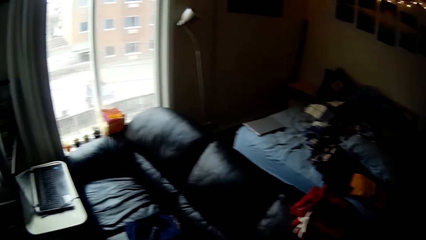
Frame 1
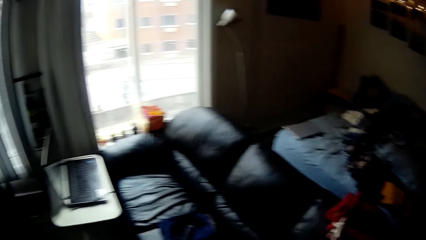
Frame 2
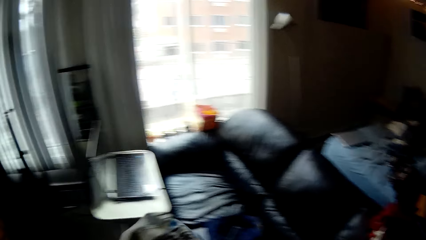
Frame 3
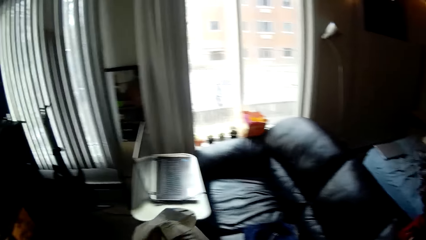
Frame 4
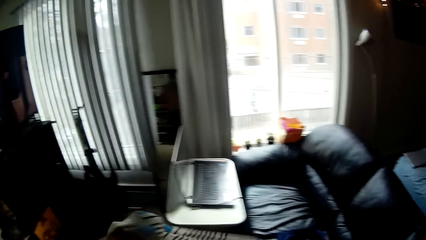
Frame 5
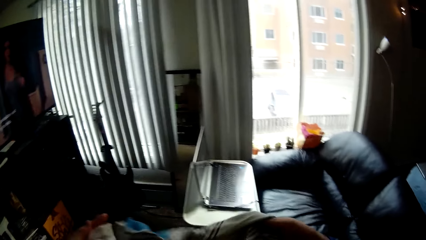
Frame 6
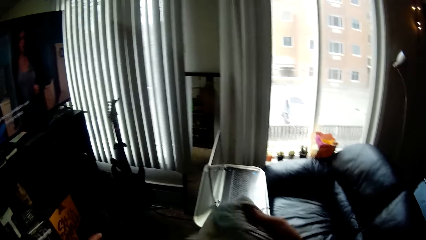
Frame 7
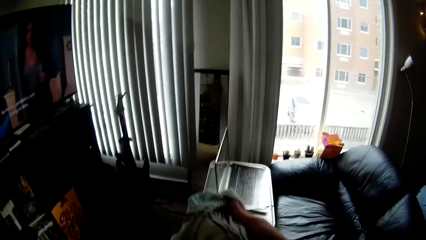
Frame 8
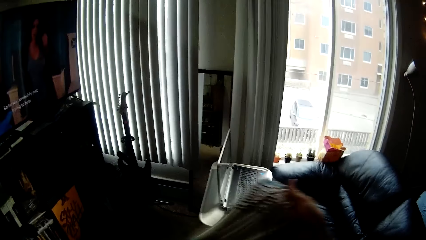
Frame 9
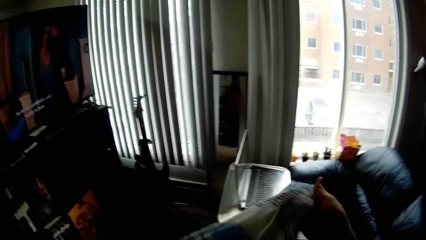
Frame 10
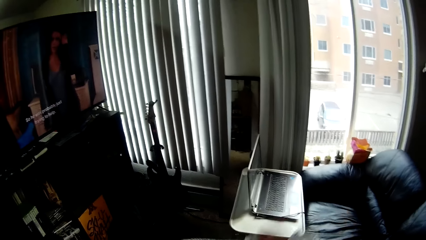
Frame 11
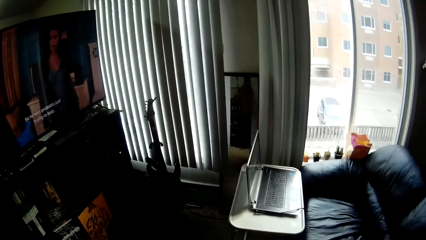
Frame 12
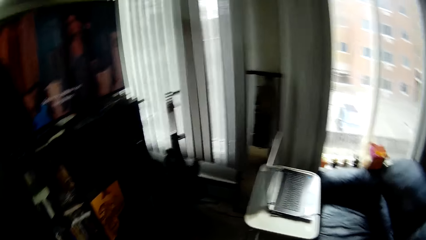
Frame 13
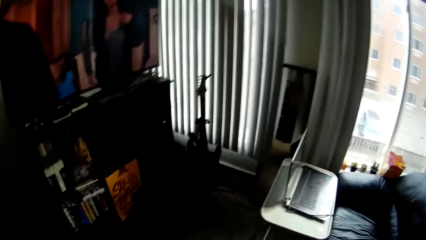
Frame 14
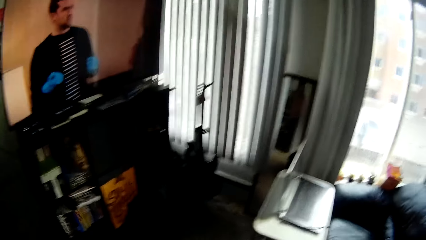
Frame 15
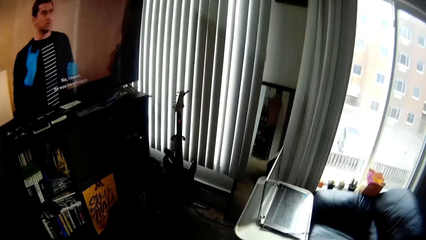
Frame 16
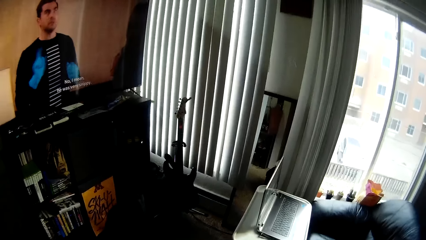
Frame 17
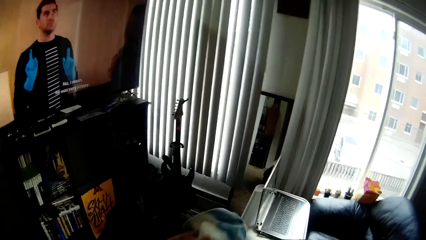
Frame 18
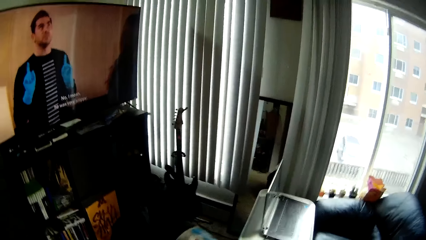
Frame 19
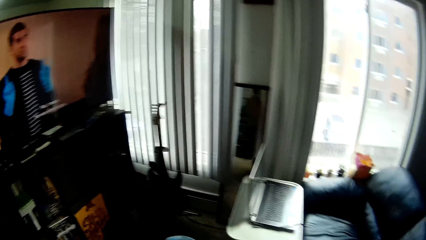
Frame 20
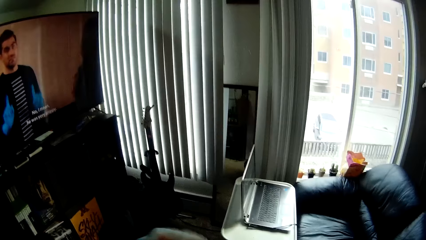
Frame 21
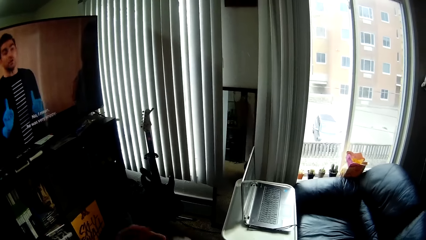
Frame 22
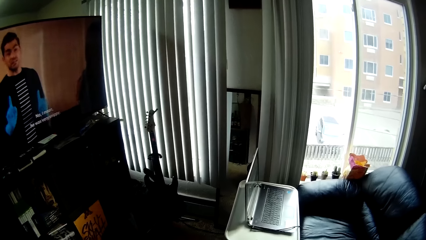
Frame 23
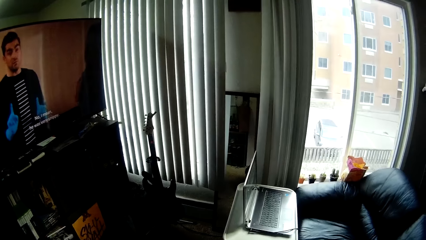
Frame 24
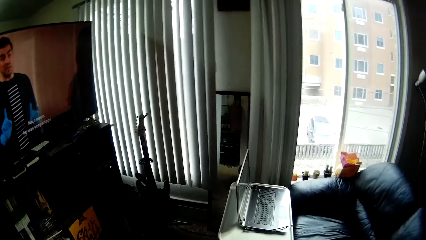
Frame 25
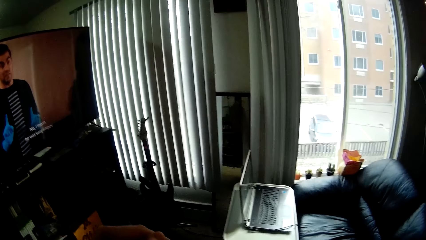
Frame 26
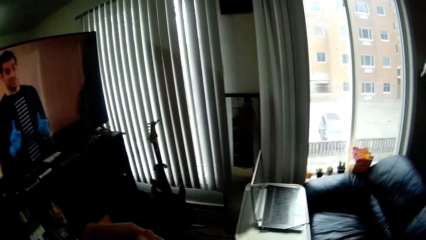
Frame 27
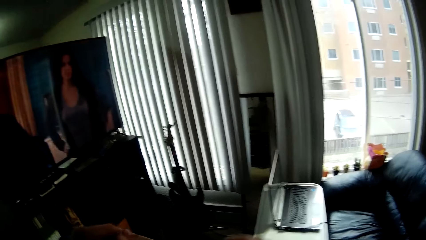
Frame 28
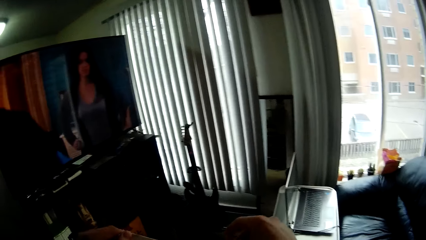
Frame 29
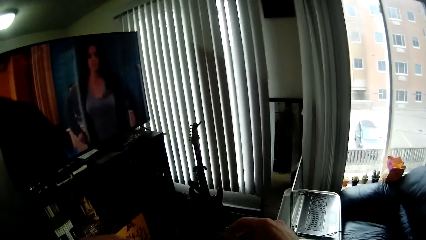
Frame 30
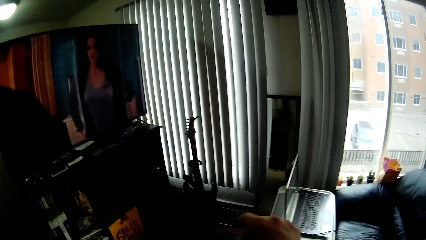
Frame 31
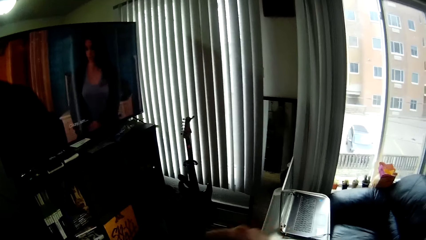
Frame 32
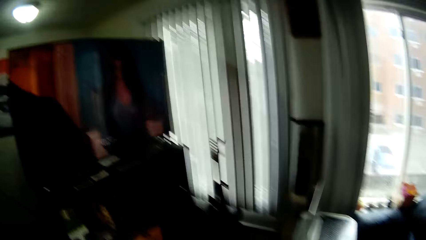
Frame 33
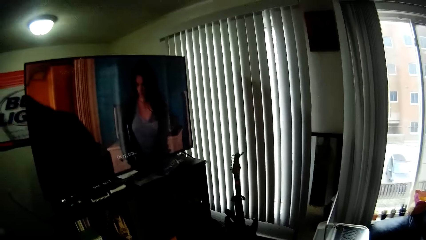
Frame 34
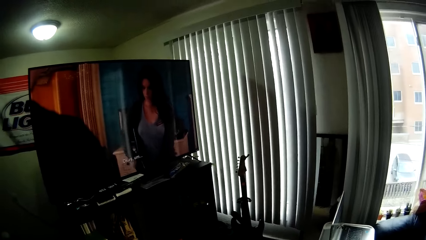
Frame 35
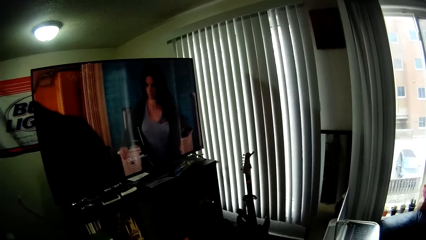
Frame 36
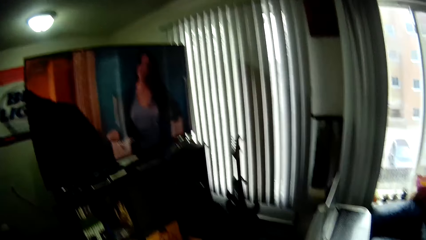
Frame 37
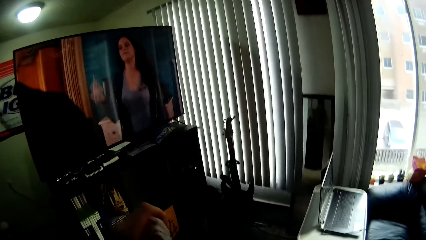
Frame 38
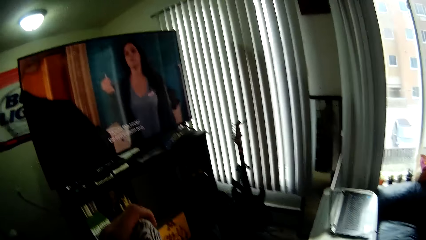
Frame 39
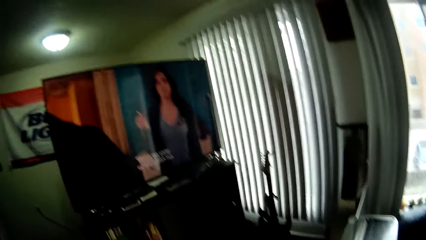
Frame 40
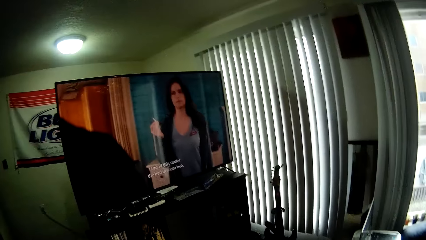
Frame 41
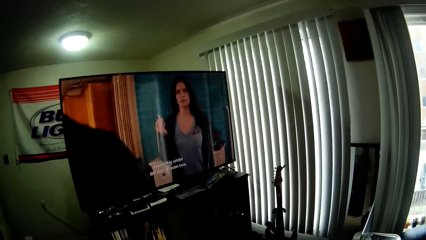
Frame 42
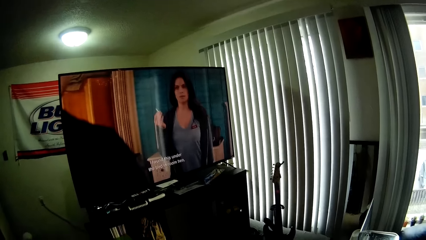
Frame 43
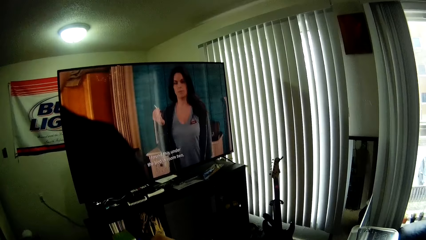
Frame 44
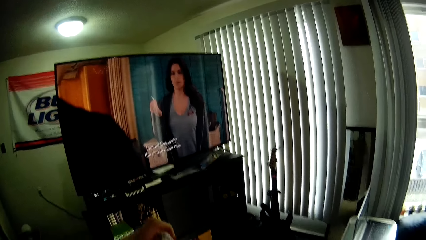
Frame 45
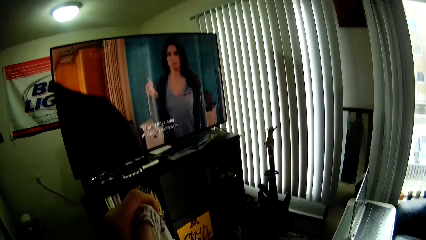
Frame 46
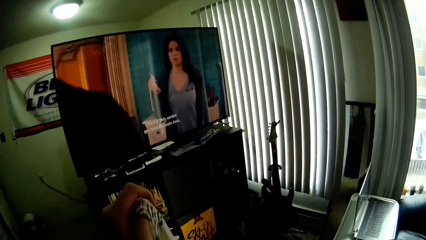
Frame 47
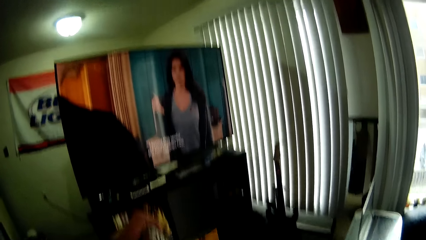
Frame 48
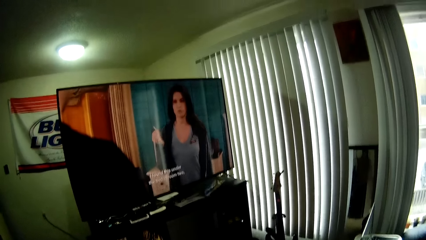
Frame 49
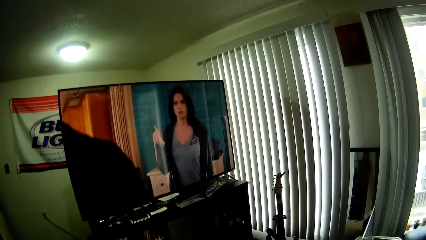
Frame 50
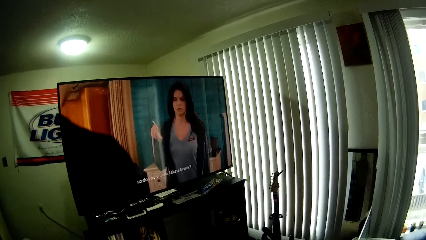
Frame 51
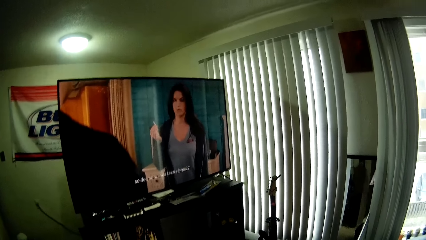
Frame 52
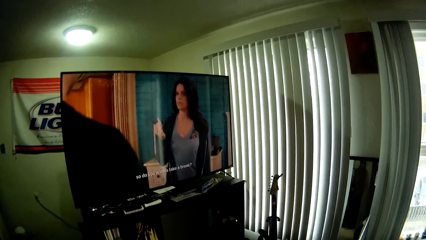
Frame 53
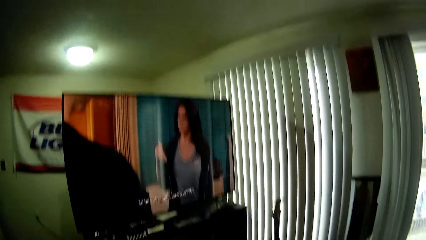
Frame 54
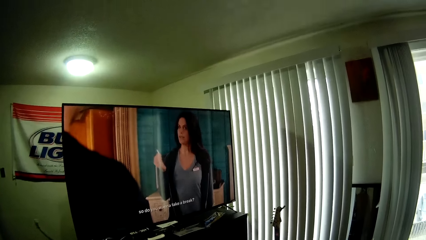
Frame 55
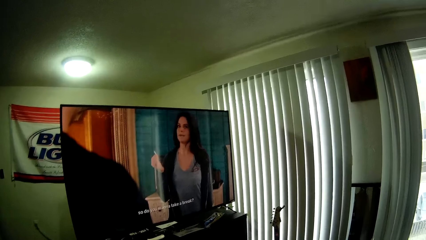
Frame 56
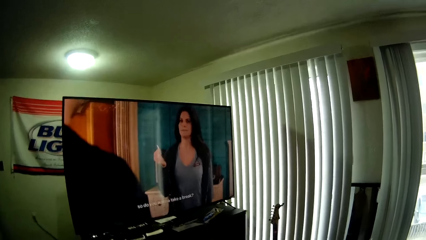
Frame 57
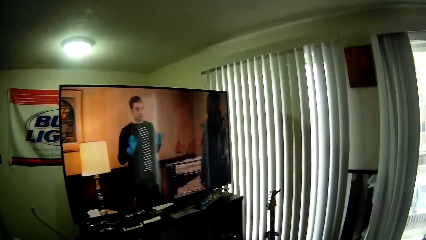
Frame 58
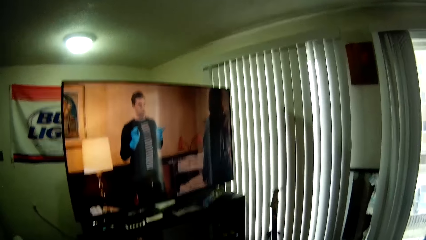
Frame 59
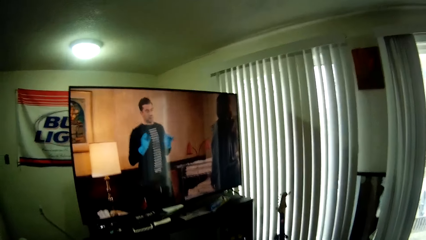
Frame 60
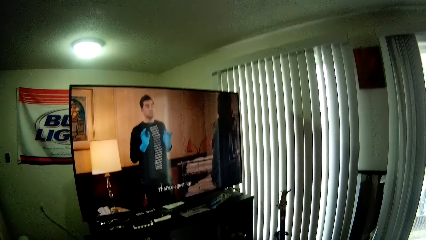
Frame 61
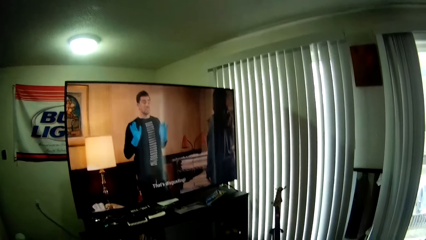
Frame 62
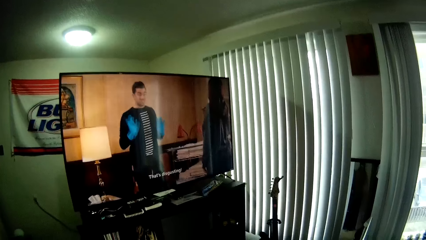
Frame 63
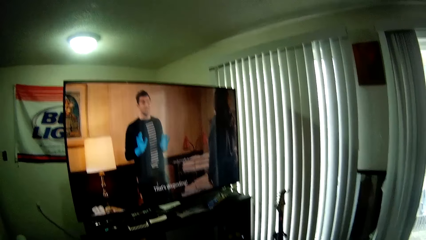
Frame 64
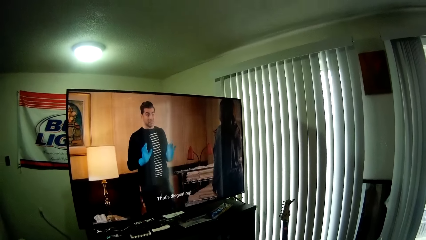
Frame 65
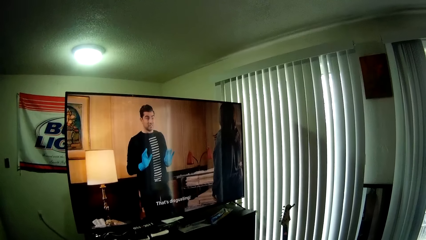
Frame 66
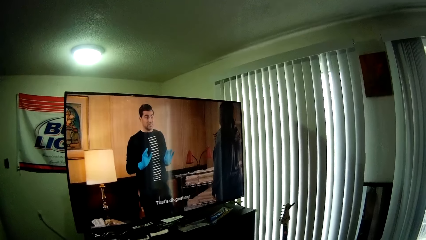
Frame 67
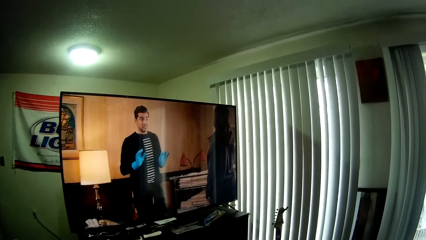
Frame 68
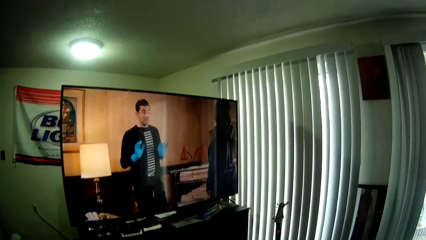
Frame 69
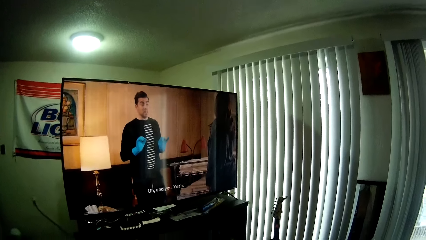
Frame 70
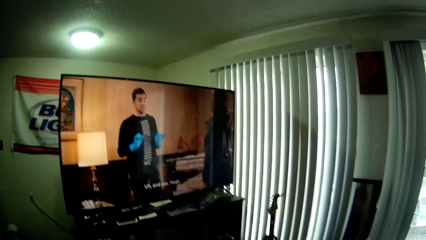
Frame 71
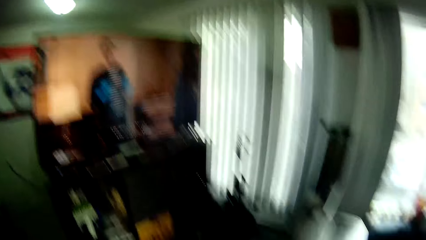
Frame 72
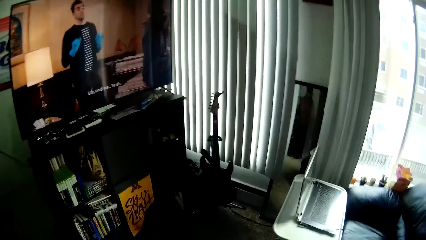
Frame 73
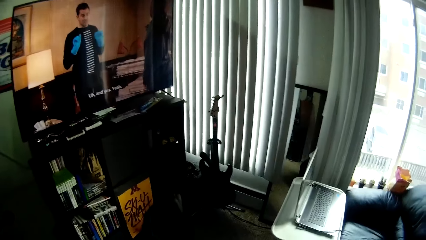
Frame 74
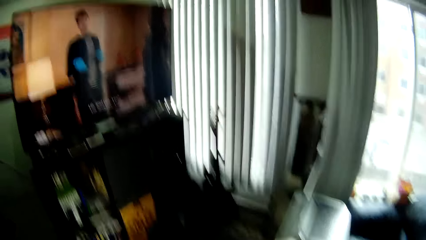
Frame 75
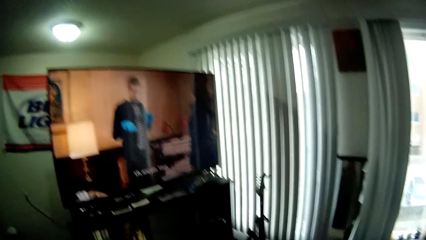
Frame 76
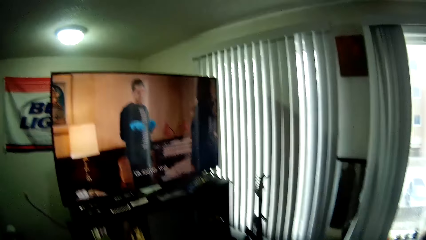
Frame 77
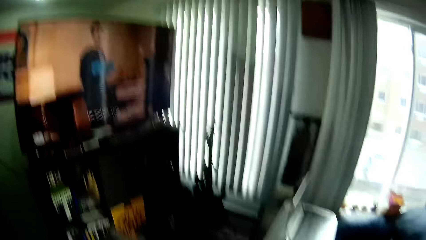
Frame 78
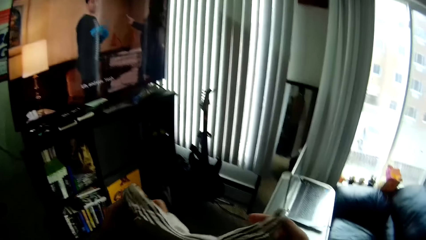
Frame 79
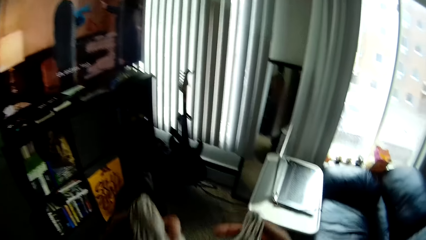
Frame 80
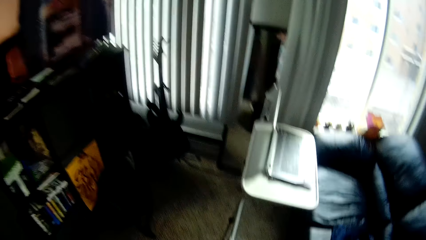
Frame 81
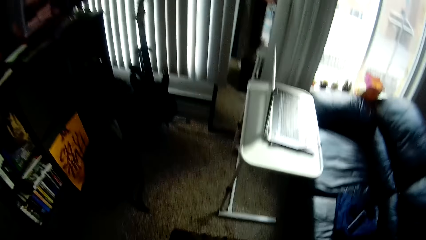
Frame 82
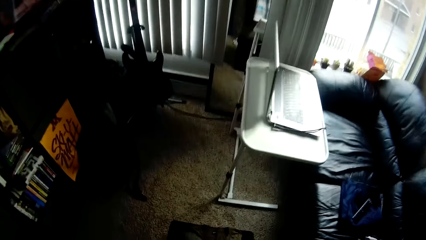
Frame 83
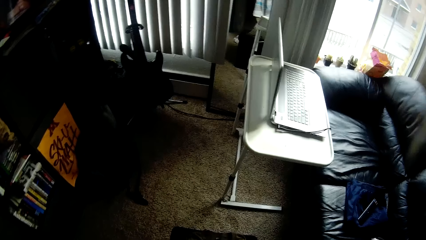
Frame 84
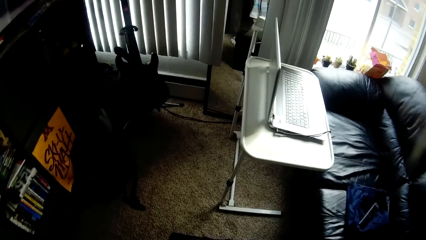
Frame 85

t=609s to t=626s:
The camera wearer walks around the house. They unfold the cloth. They watch the television.
